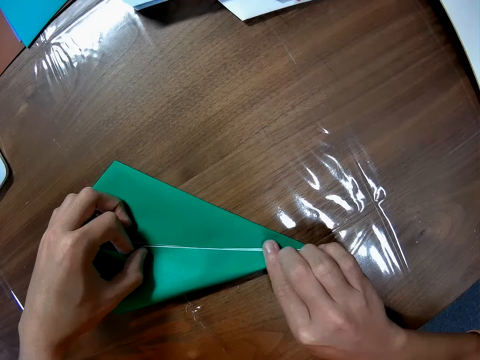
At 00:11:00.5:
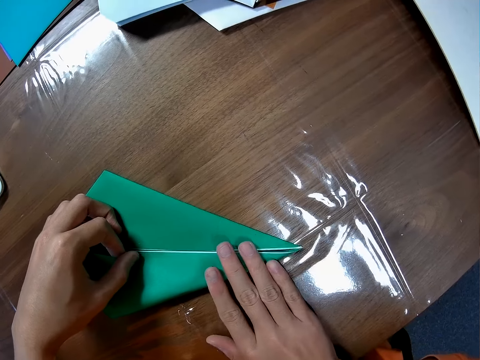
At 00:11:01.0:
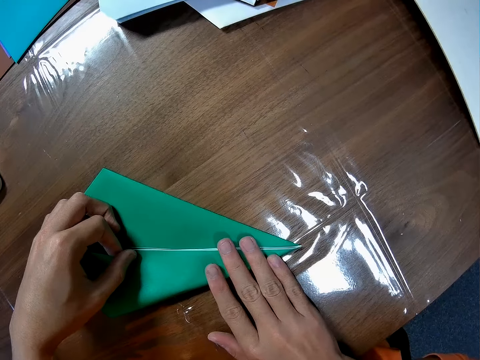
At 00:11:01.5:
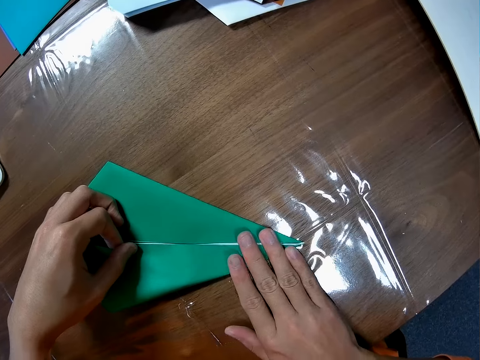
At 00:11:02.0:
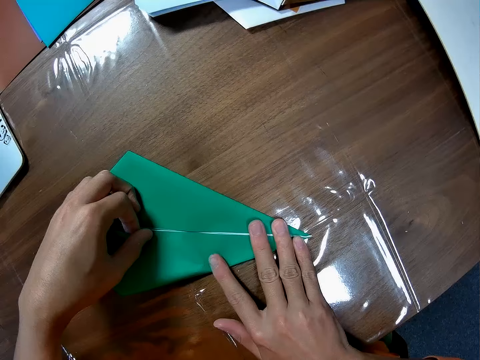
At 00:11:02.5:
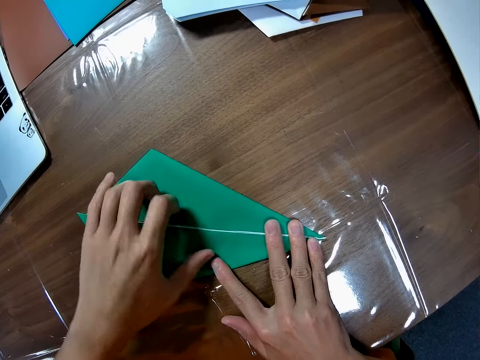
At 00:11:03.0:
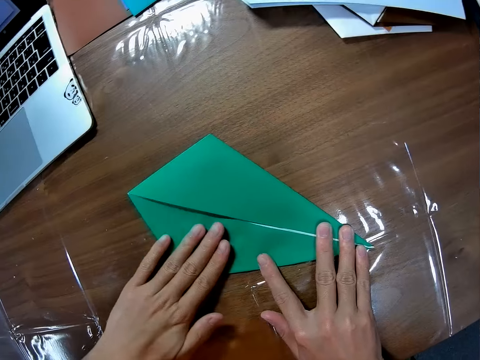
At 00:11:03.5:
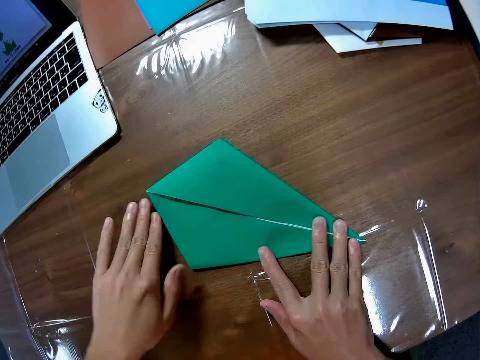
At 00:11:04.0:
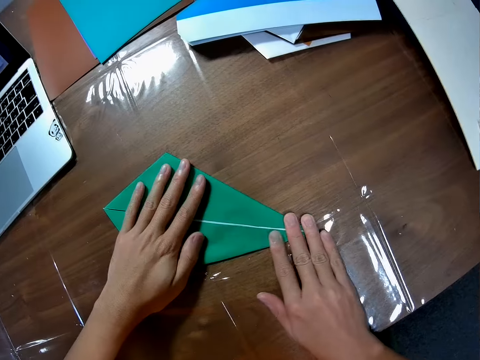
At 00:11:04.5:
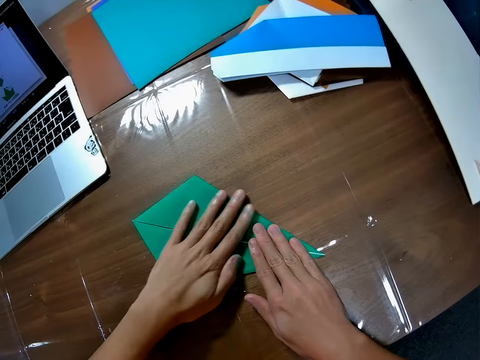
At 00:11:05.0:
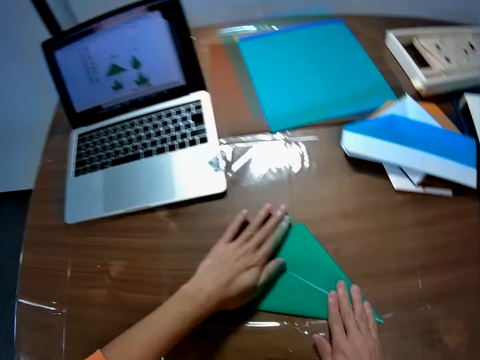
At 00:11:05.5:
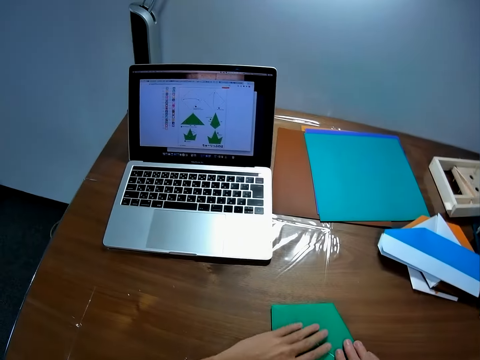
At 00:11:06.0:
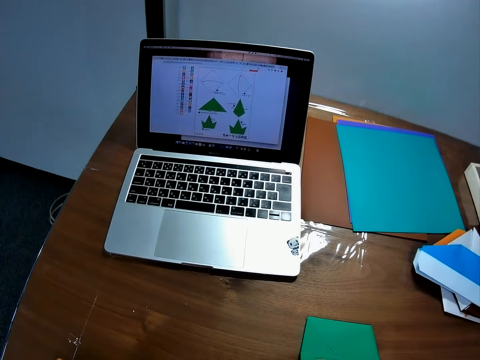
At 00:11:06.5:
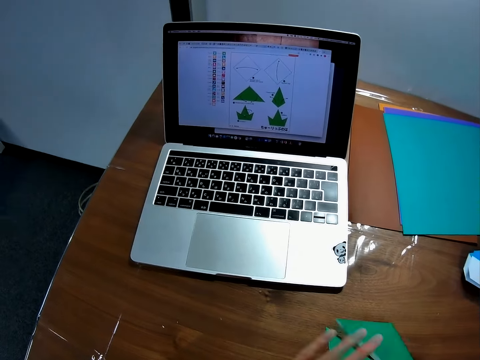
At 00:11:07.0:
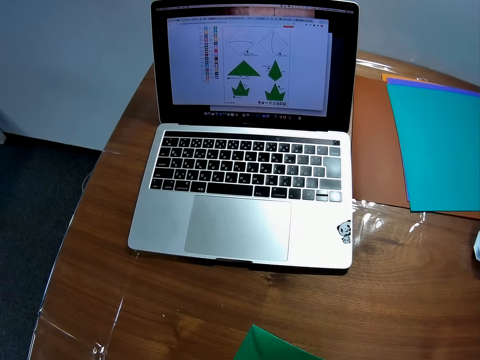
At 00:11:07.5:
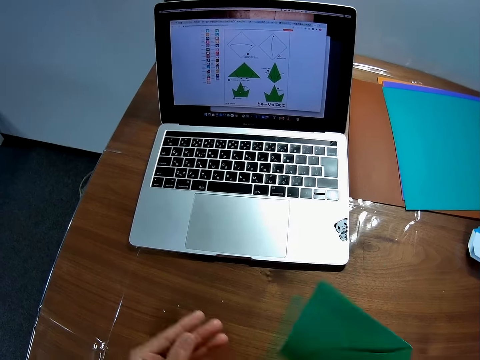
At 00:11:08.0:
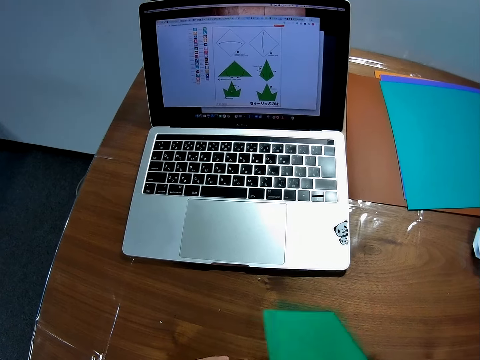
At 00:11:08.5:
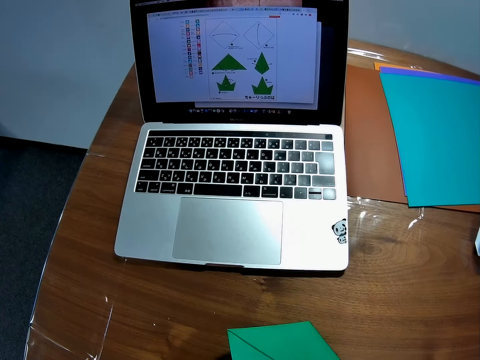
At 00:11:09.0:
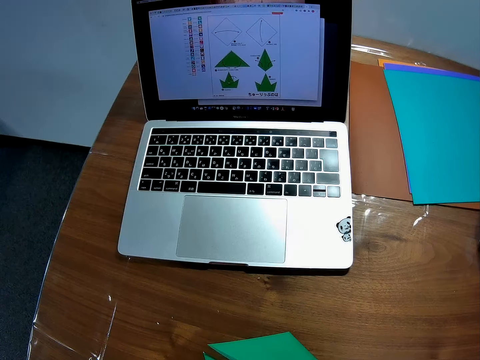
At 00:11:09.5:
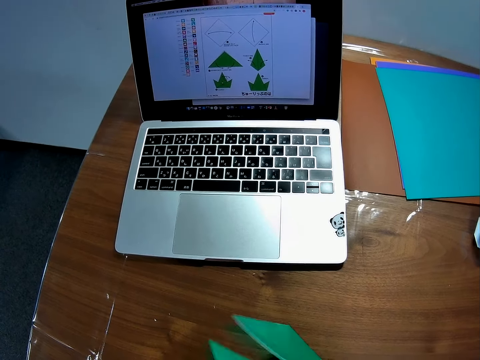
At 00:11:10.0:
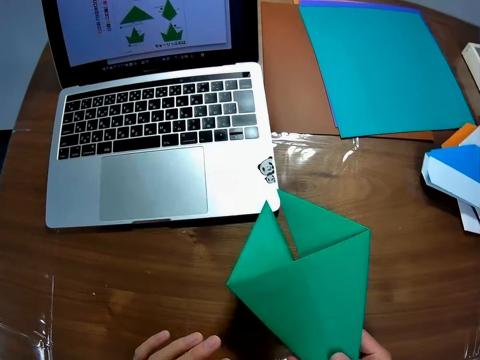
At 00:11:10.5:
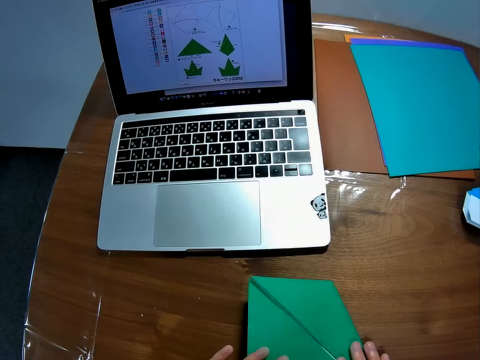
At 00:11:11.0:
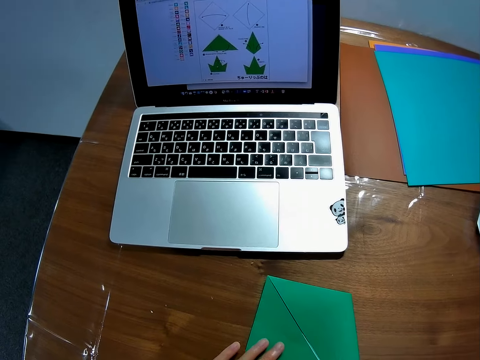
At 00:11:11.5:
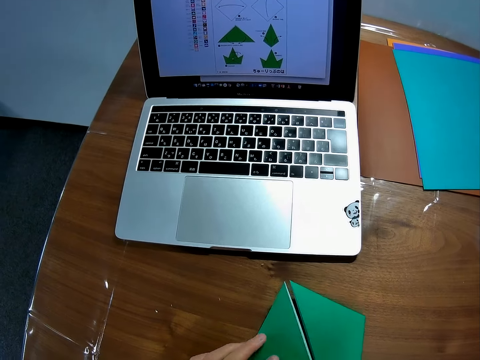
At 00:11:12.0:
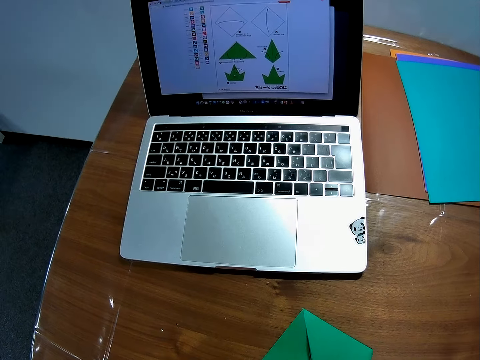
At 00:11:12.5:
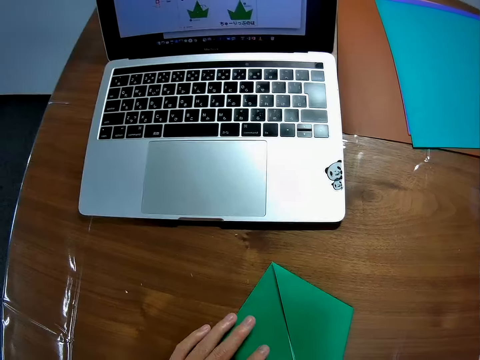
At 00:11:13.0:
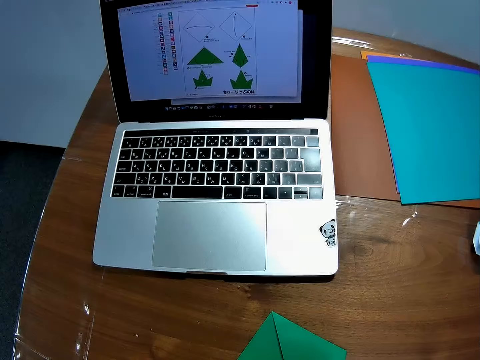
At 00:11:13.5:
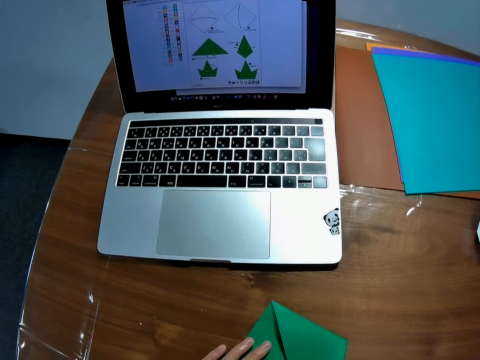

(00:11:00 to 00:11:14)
The camera wearer smoothens the edge of the paper on the table with his fingers. He turns the paper on the table. He looks at the drawing on the laptop. He turns the manila paper again. He puts the manila paper on the table.

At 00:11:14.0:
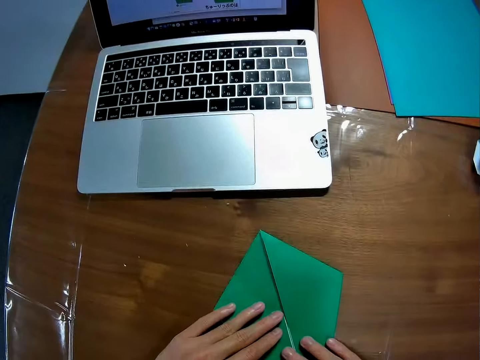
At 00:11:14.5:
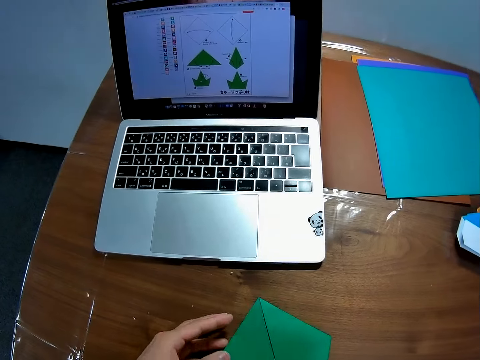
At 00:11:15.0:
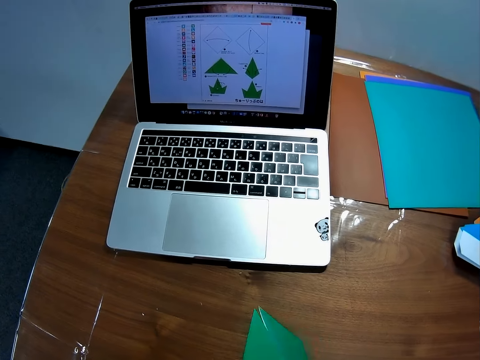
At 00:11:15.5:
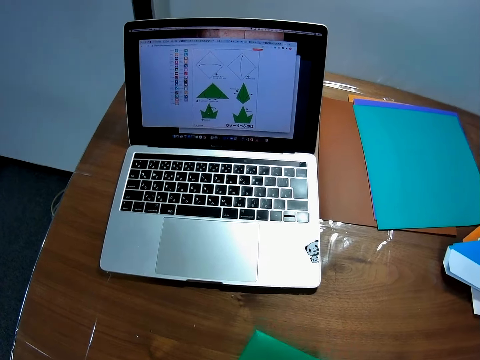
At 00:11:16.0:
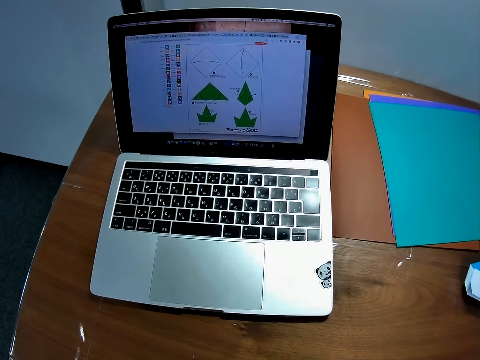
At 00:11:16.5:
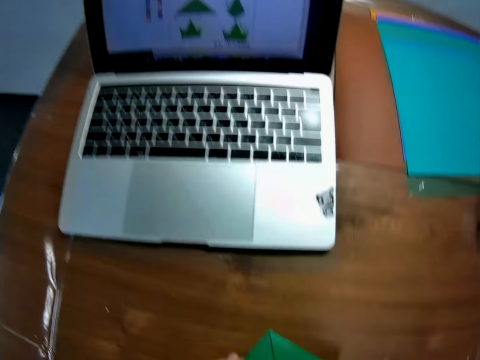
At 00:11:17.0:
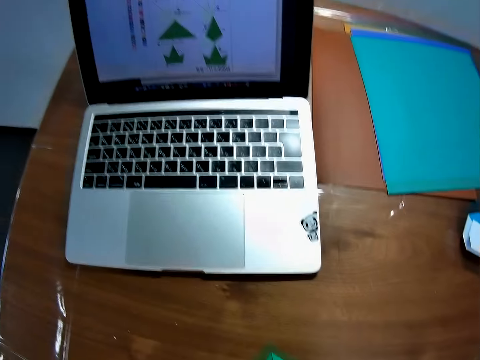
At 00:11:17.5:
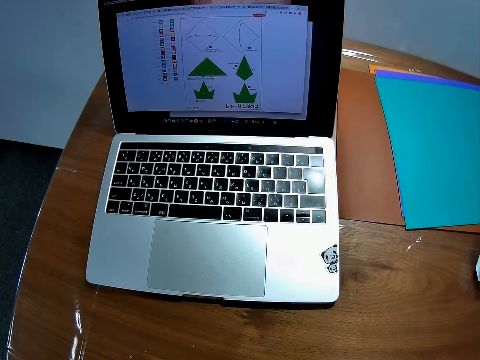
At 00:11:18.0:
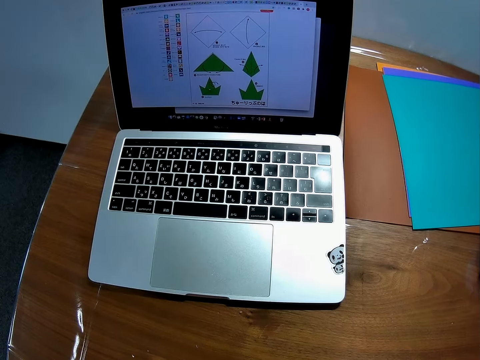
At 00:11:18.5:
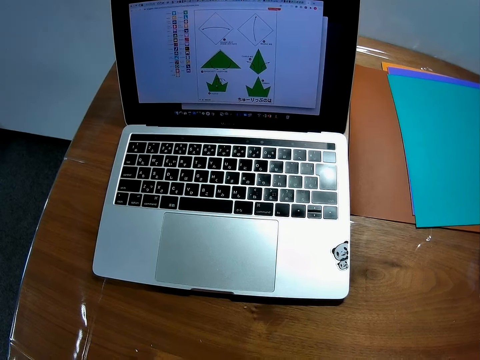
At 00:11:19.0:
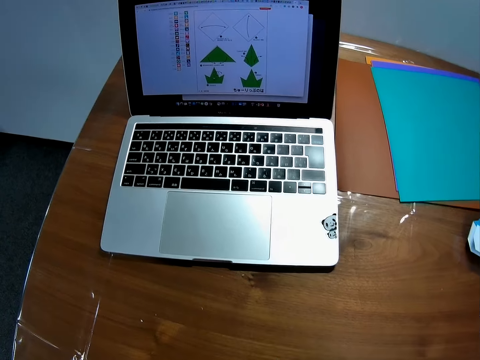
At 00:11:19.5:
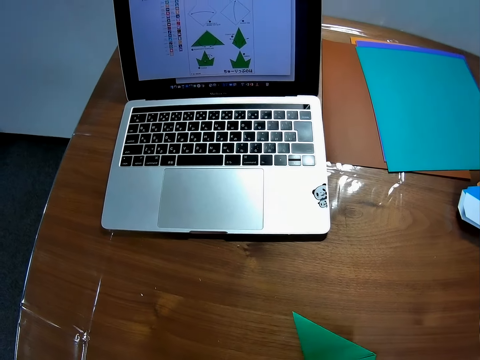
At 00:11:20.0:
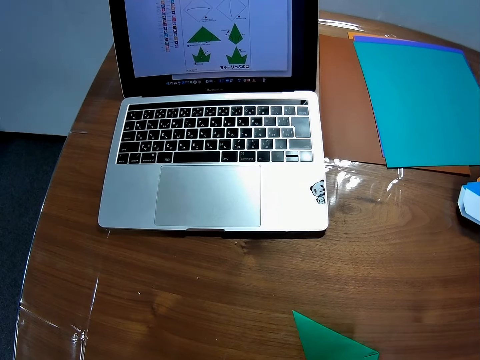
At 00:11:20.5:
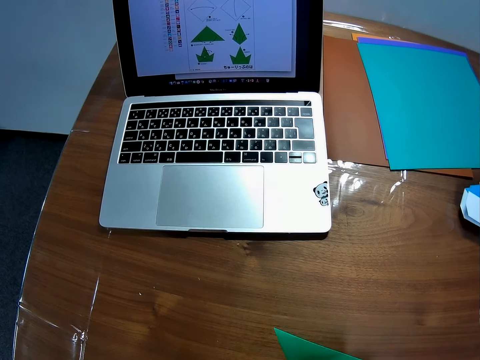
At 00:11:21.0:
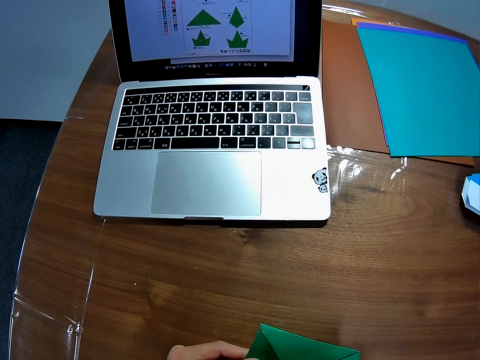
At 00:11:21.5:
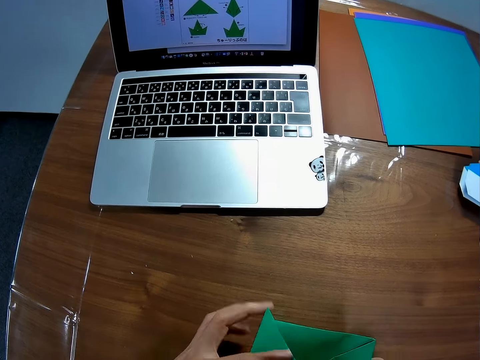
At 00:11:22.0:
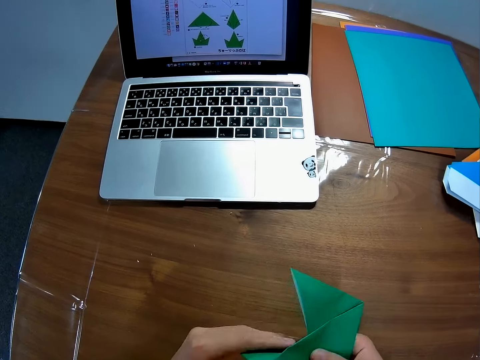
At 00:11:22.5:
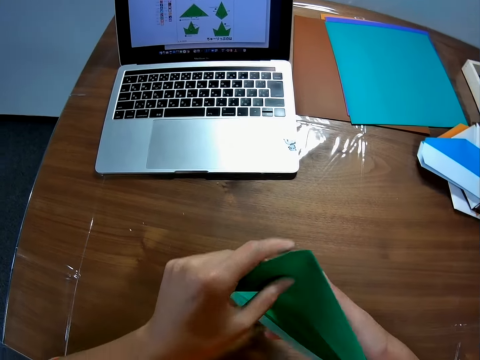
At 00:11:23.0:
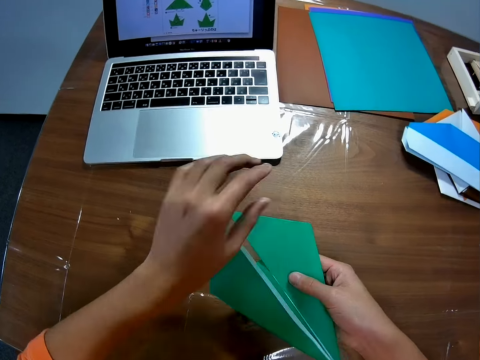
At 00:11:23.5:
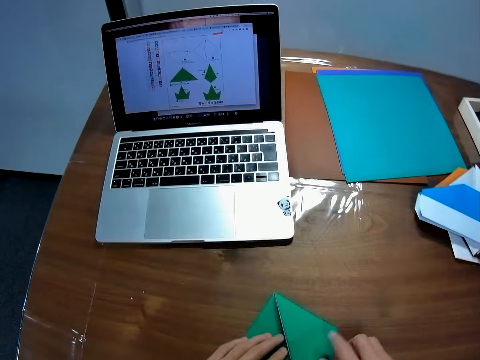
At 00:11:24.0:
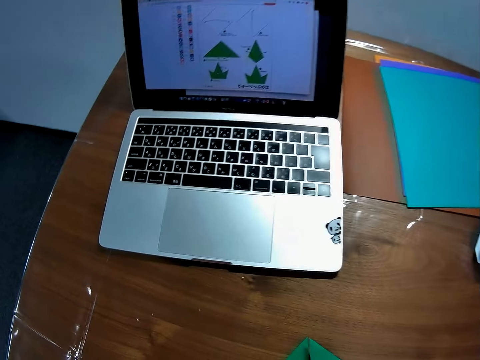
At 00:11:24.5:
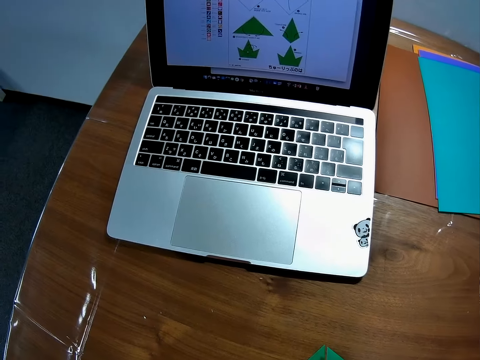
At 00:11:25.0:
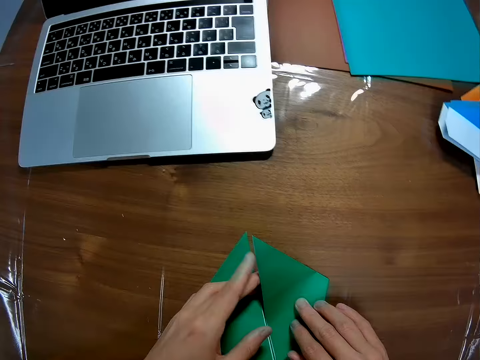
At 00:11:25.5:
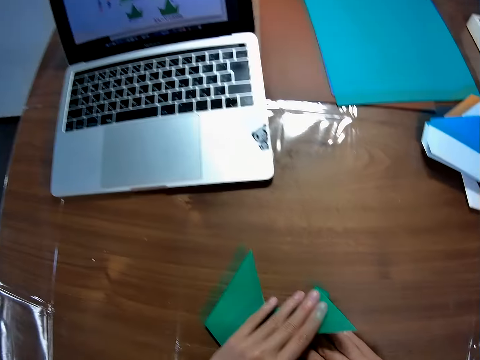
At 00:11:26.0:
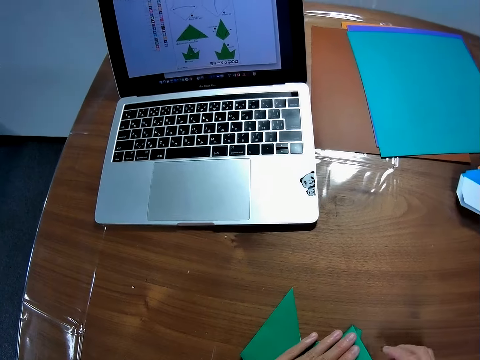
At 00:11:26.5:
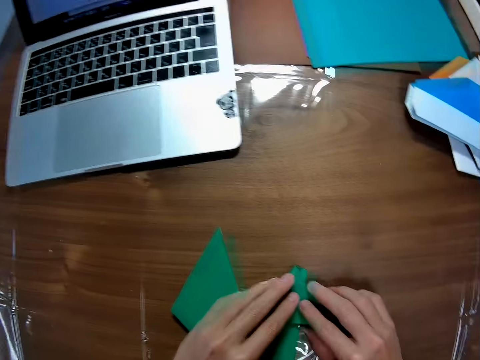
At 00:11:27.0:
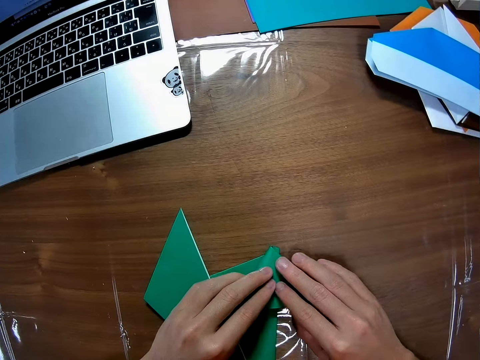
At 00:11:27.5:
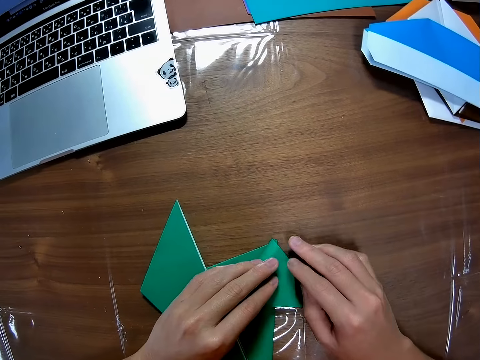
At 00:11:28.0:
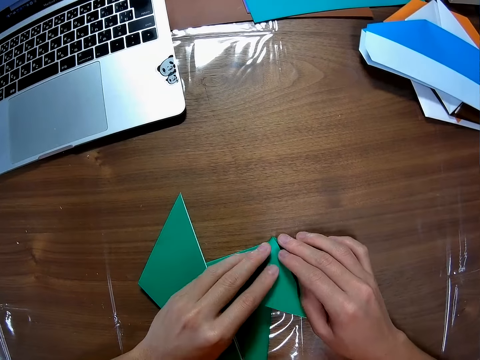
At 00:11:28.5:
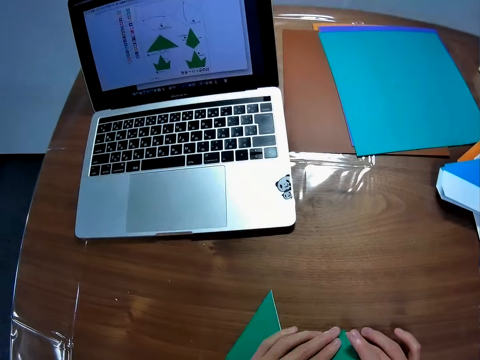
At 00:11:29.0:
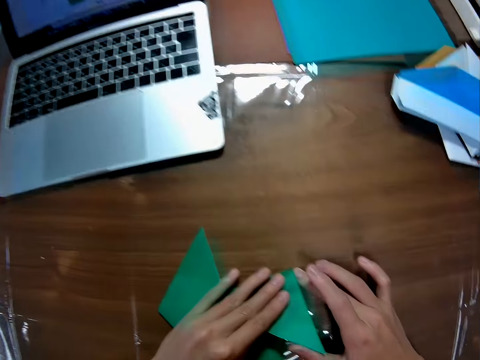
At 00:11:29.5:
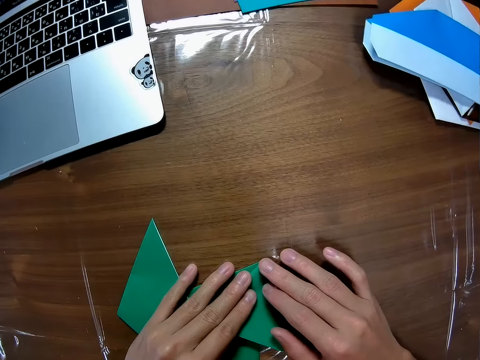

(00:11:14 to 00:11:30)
The camera wearer turns the manila paper. They look at the drawing on the laptop. They turn the manila paper. They fold the manila paper on the table.
